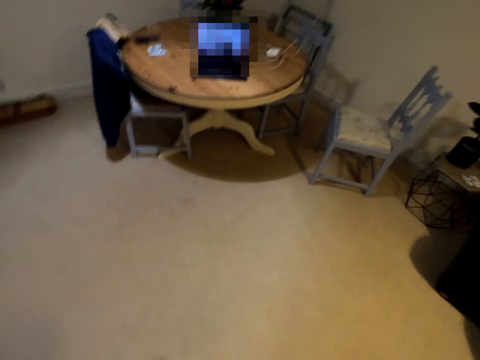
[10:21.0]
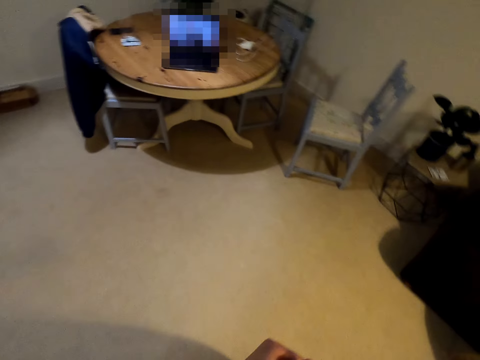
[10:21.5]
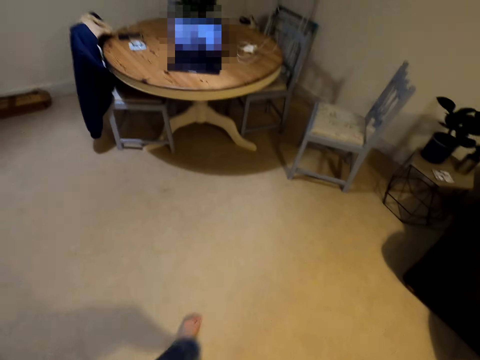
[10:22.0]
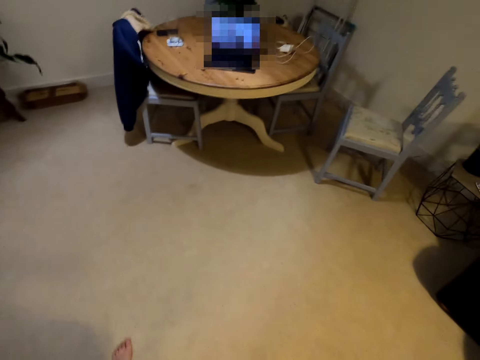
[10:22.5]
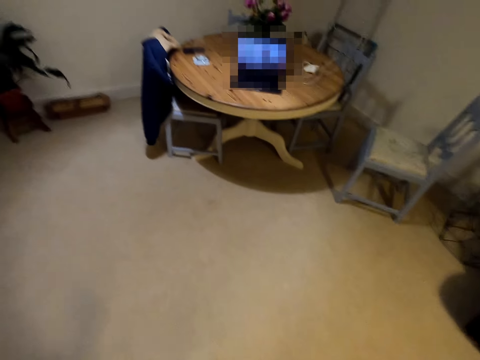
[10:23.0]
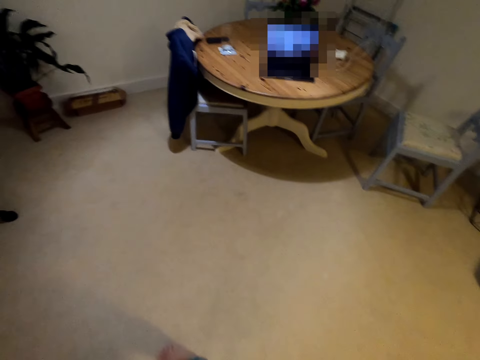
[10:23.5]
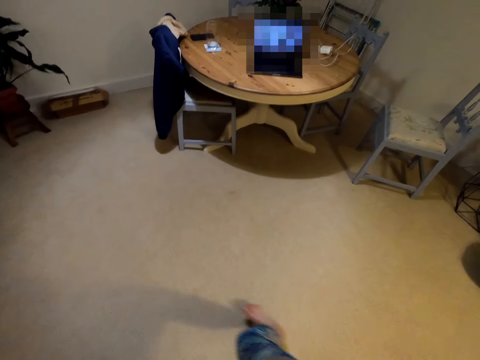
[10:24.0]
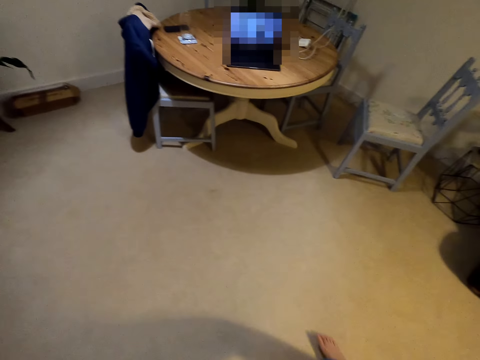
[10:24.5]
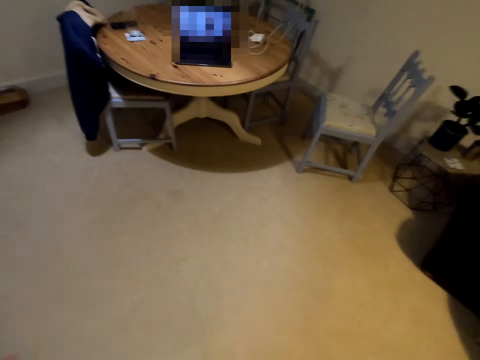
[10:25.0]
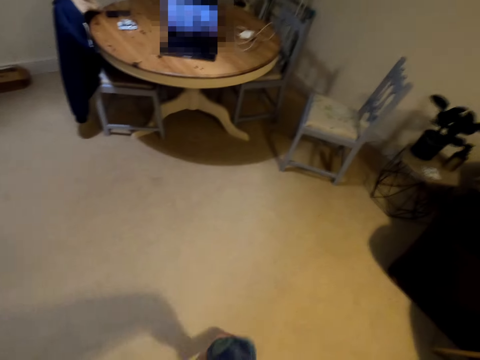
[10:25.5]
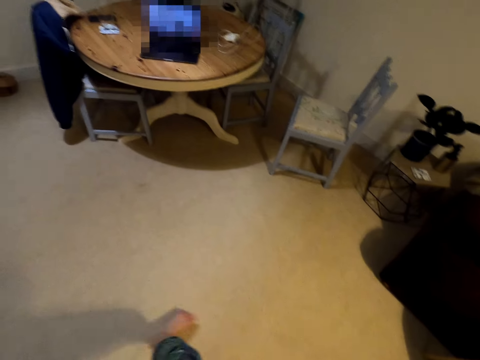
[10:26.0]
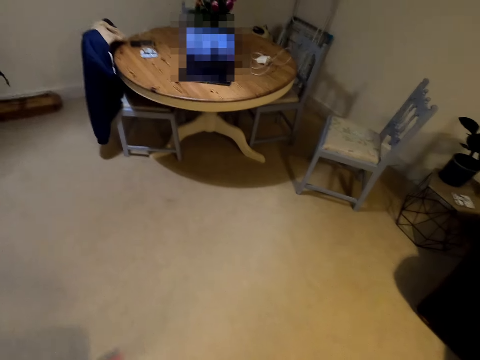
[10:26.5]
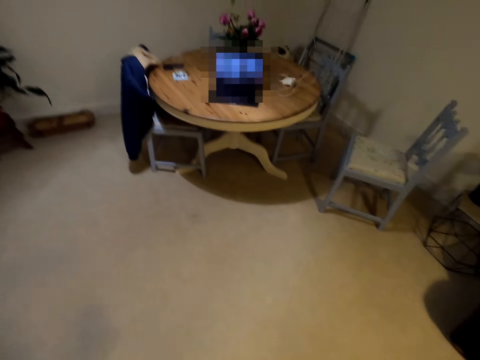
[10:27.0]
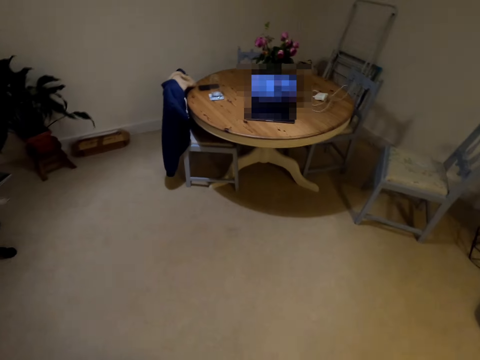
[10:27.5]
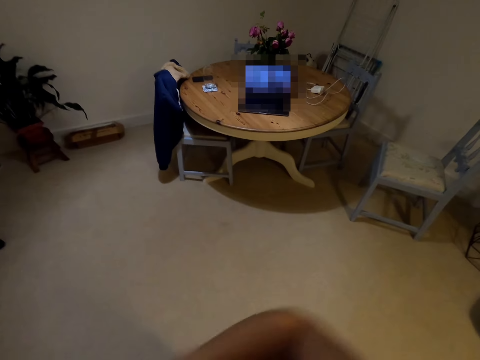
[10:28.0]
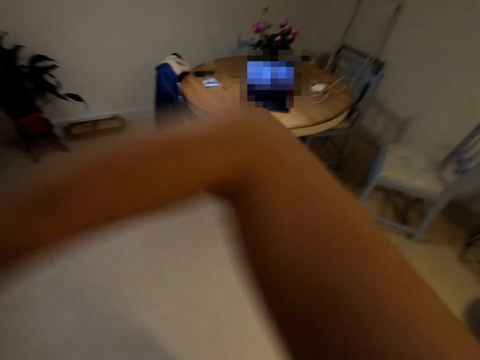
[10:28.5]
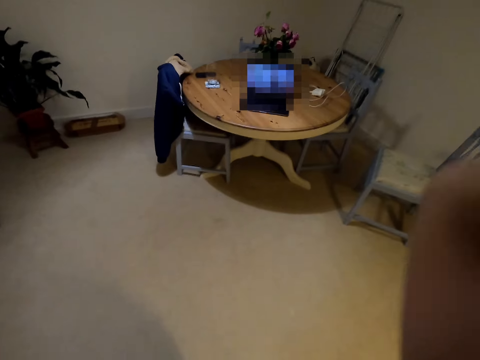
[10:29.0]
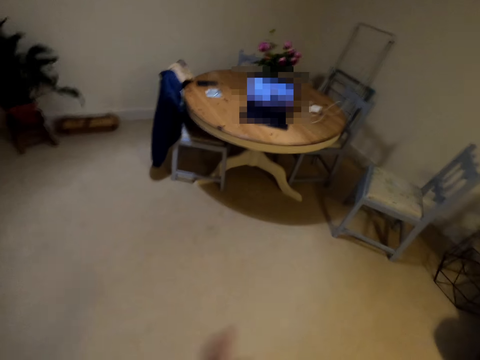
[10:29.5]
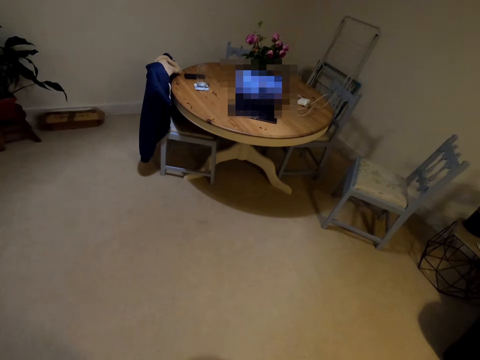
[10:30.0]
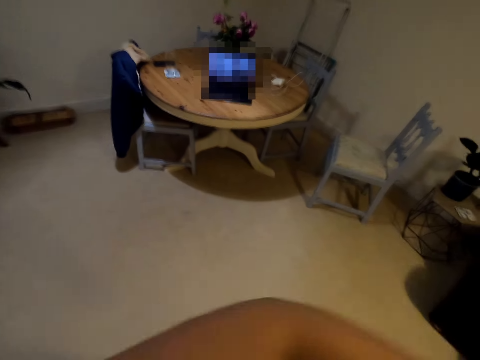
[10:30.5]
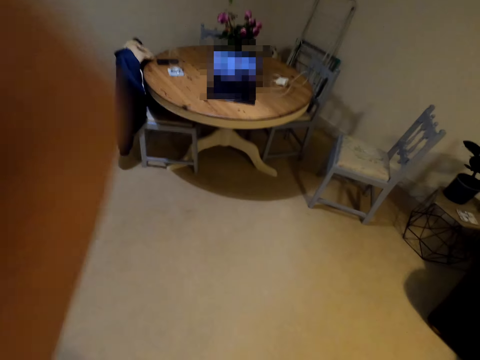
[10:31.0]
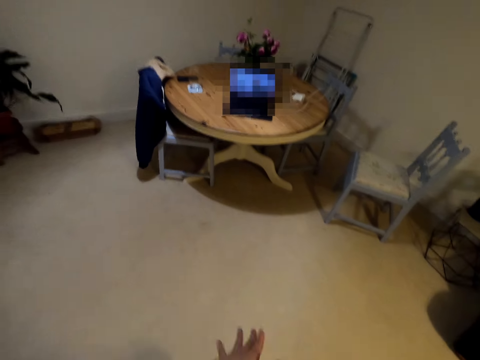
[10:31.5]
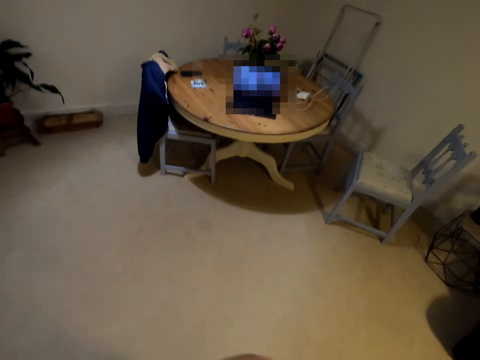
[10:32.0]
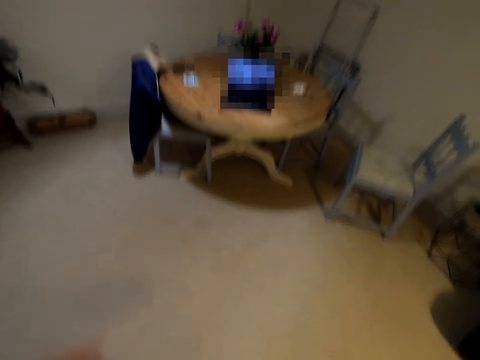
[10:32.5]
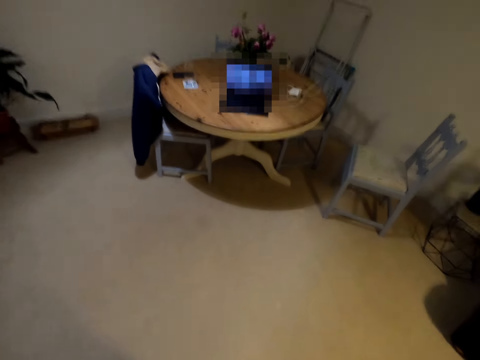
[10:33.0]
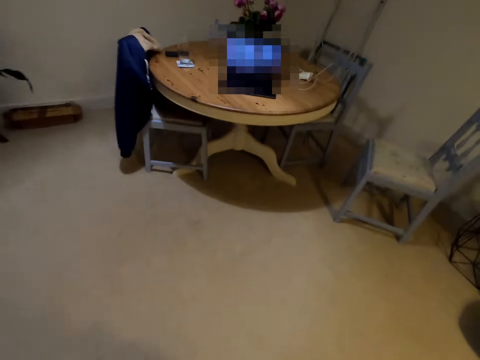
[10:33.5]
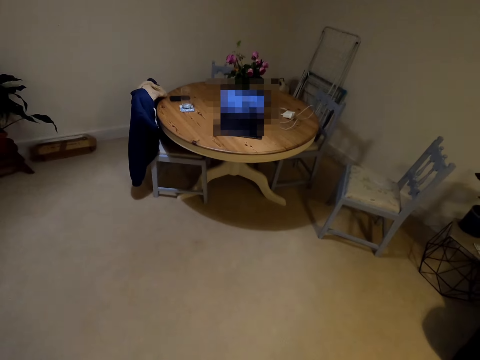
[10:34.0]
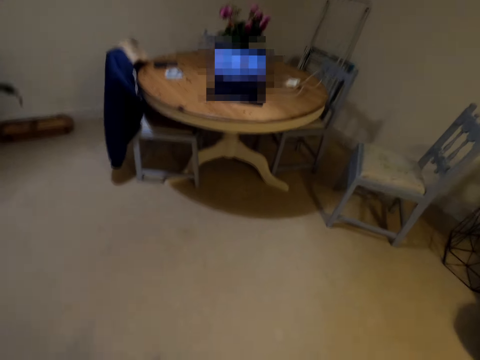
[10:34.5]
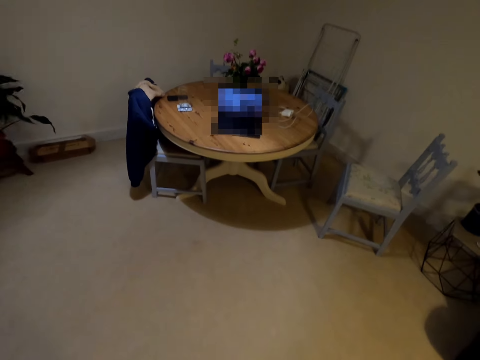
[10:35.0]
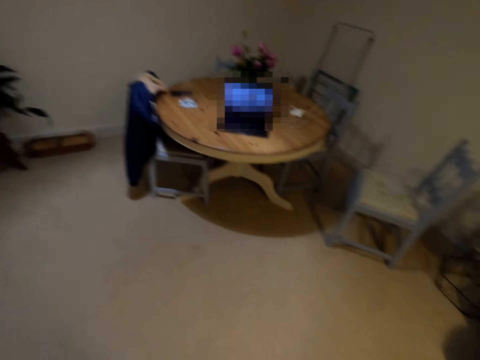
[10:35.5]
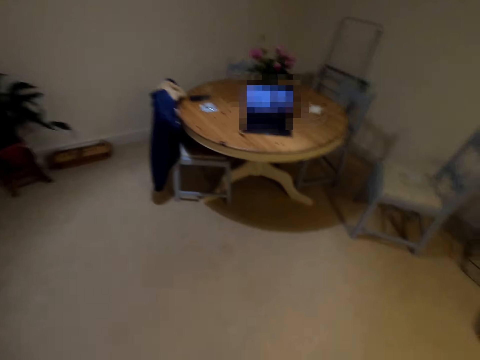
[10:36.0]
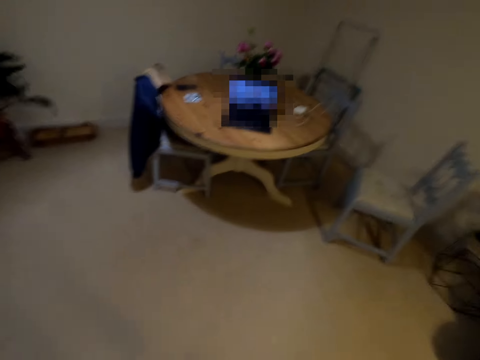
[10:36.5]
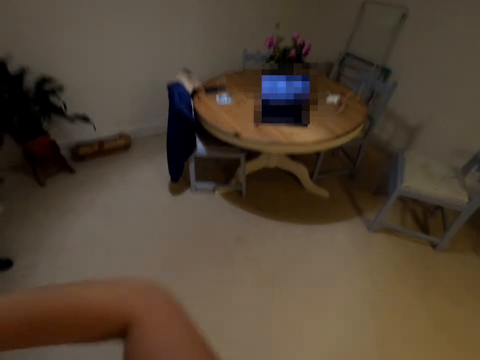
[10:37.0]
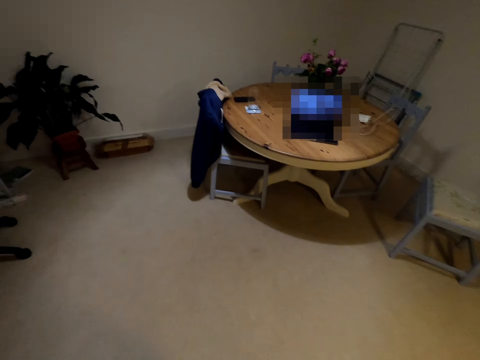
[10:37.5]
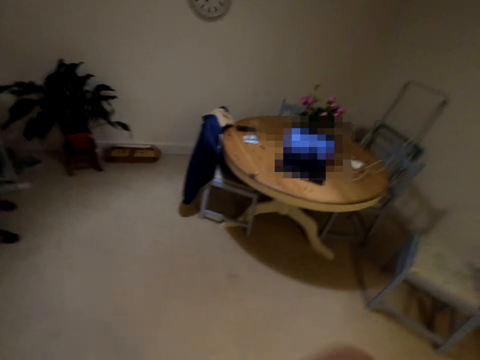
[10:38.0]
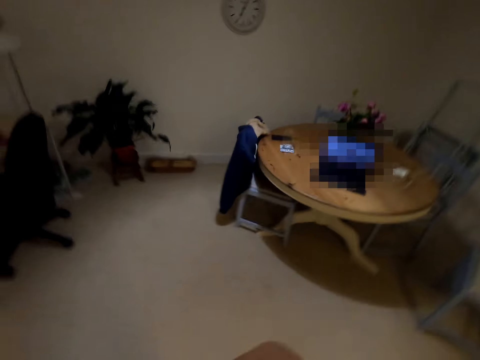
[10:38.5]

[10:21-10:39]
The camera wearer puts down both her hands. She moves her legs. She moves her legs again. She lifts her hand up. She lifts her hand up again. She puts down both her hands. She lifts up both her hands.

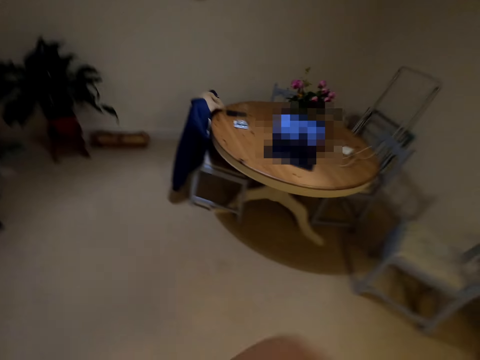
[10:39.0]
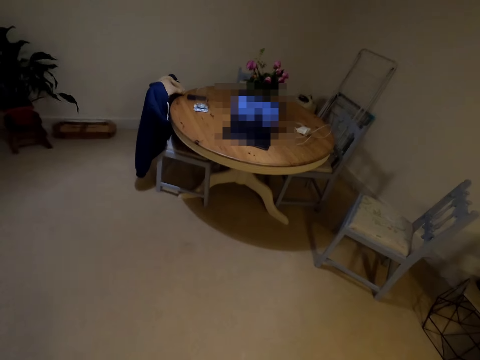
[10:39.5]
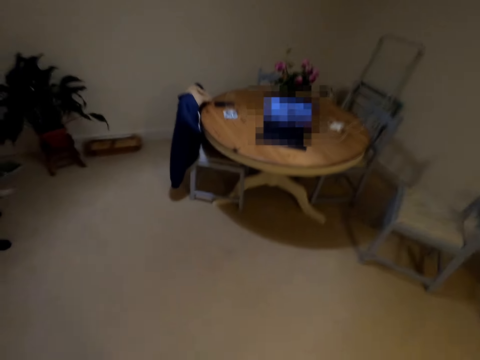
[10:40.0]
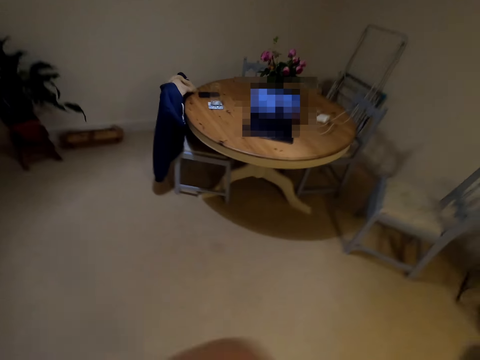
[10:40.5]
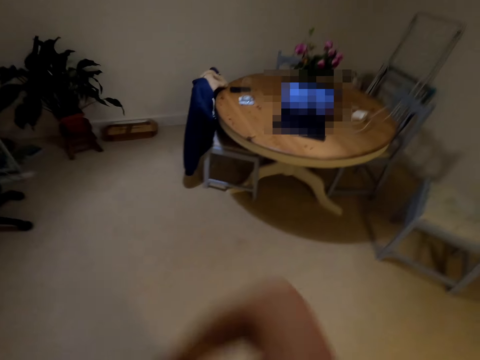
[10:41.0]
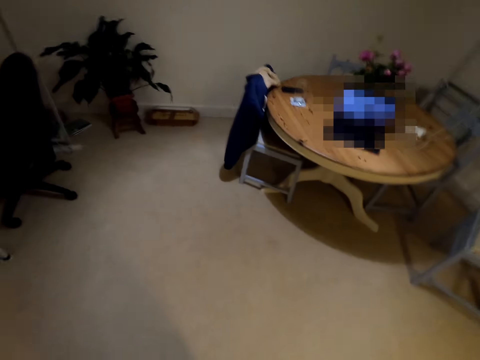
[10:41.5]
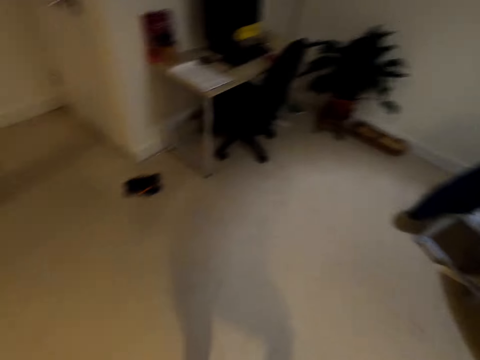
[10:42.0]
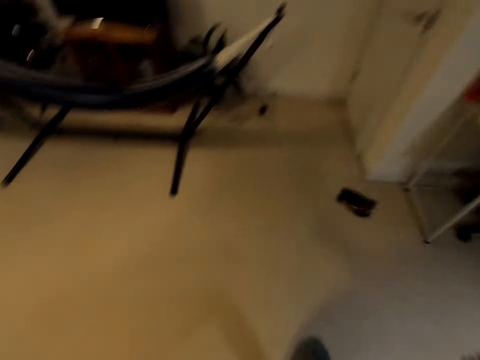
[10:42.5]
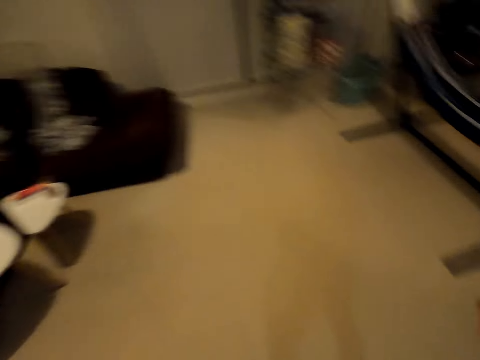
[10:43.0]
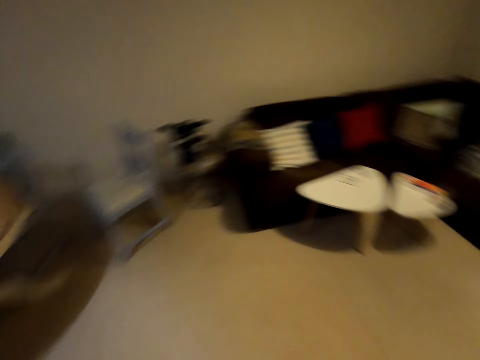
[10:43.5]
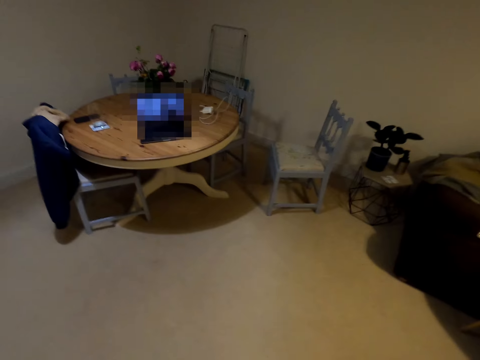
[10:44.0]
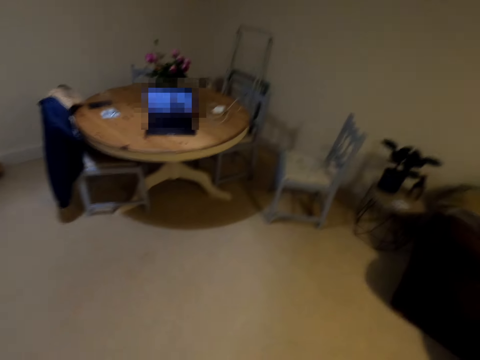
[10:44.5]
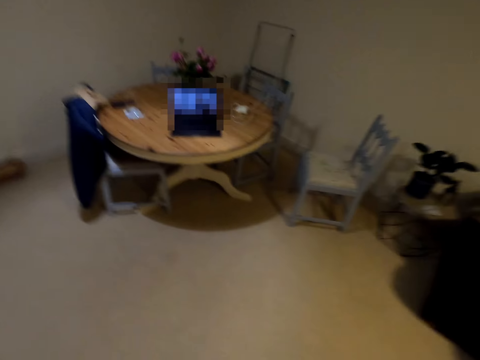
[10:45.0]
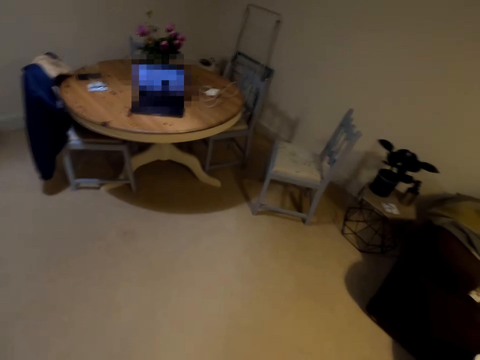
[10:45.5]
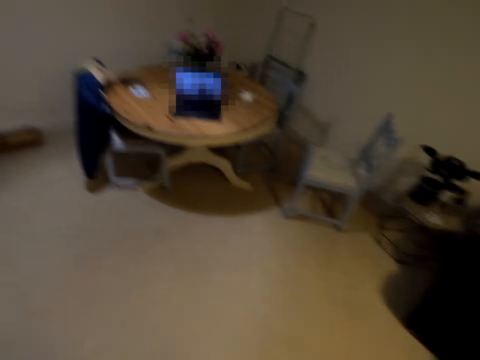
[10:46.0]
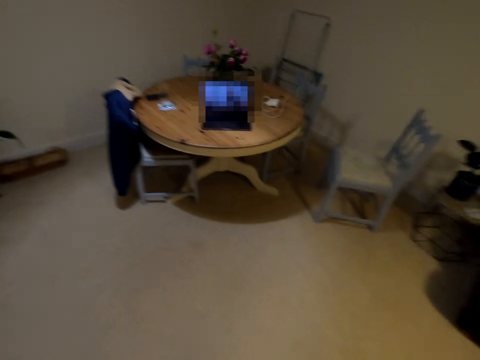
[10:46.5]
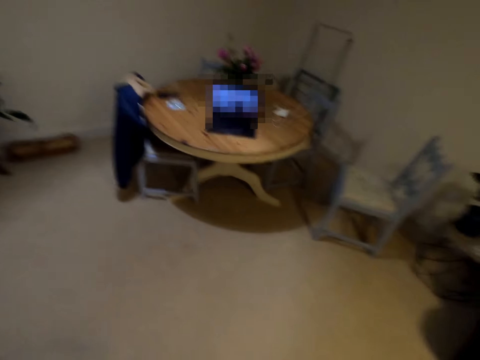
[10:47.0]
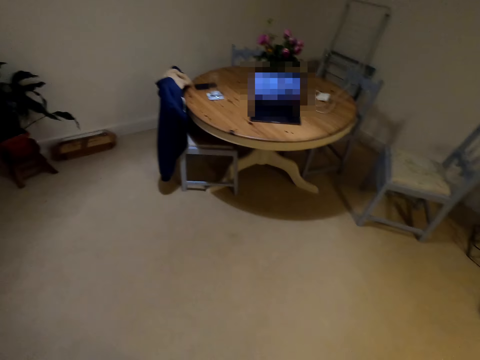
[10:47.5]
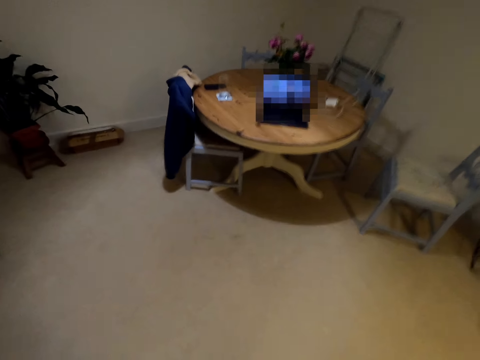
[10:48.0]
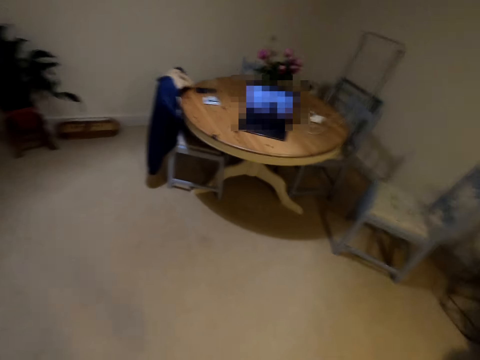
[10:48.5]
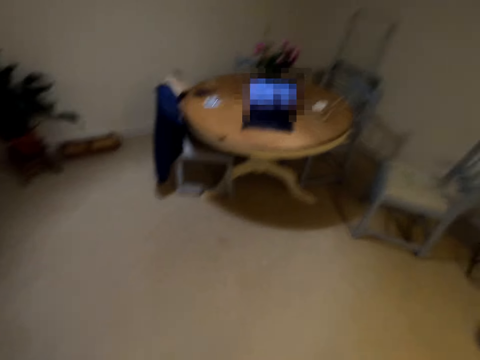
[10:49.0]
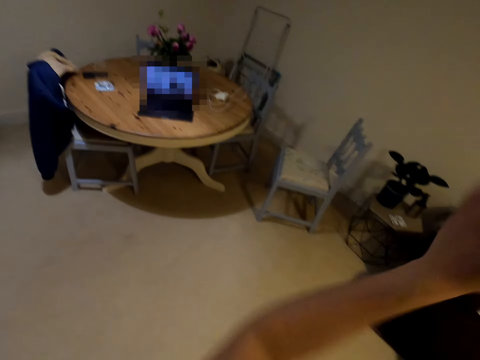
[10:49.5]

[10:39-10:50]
The camera wearer lifts her hand up. She claps her hands. She turns around. She dances in the house. She lifts her hand up.
